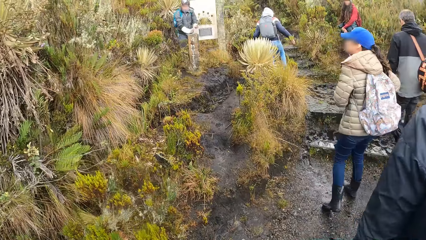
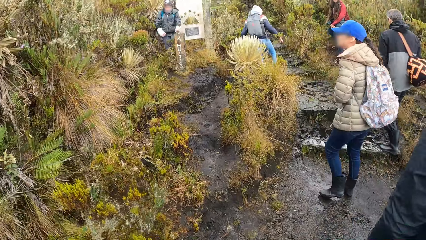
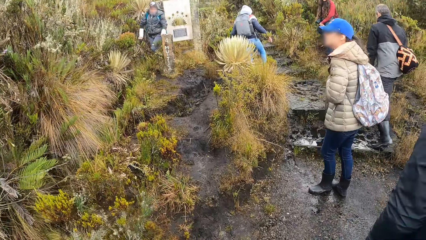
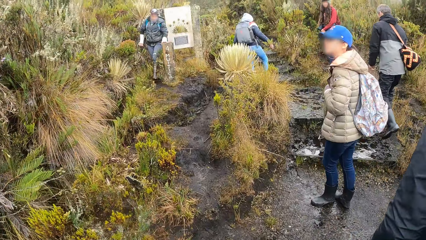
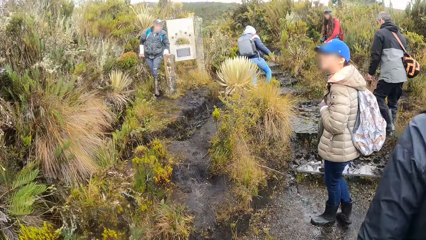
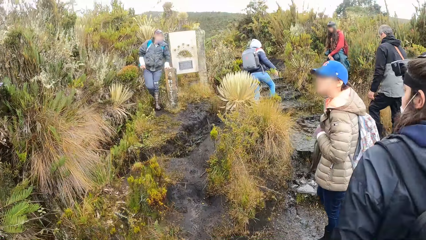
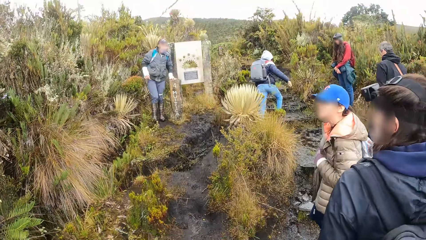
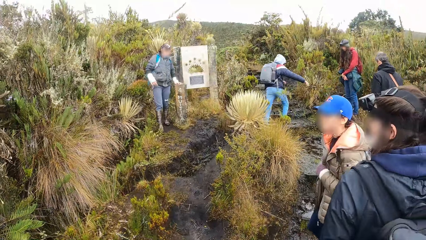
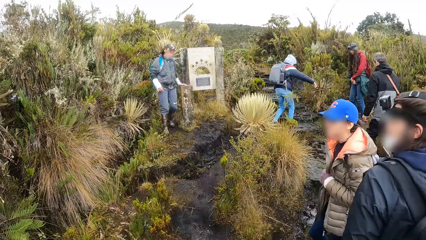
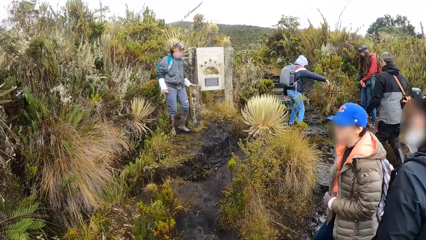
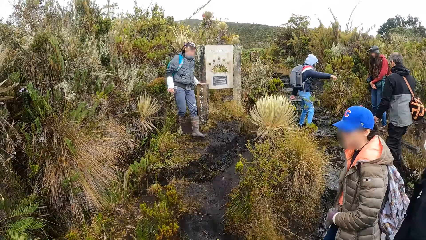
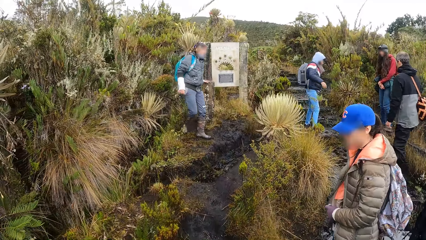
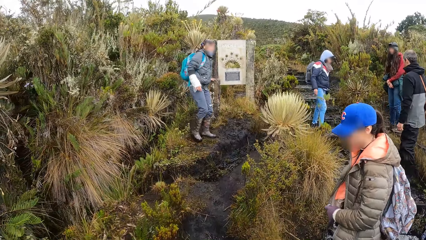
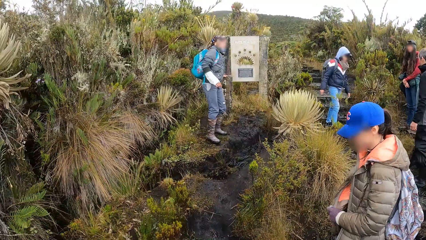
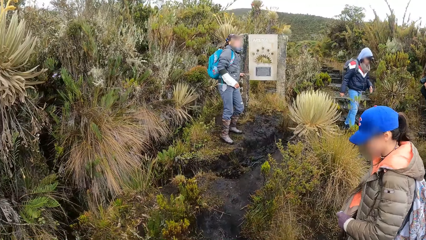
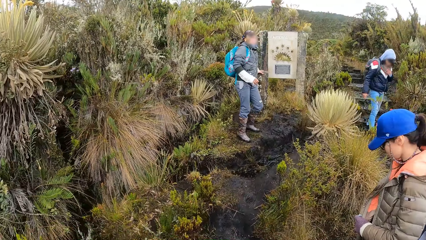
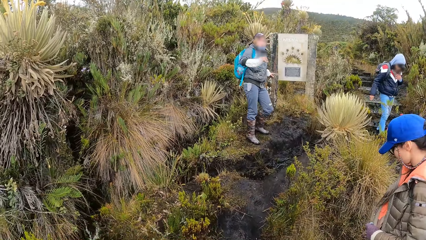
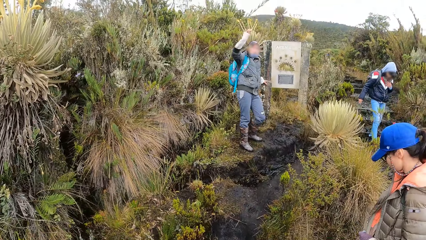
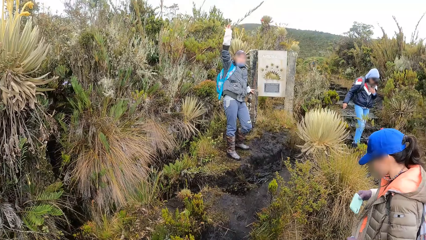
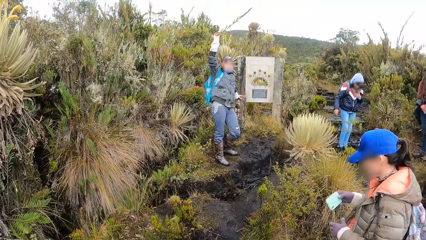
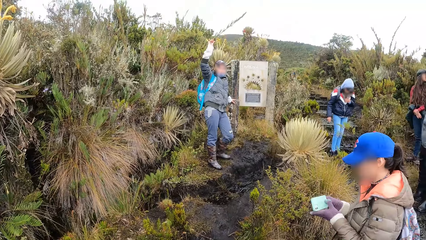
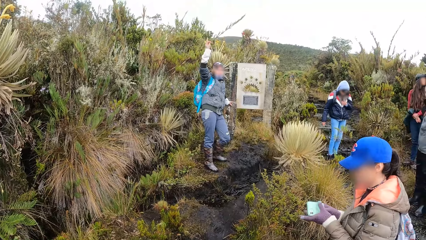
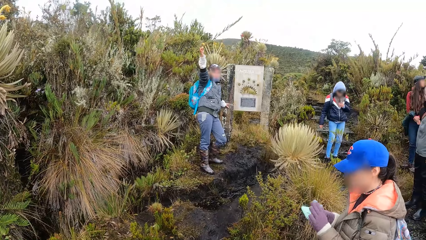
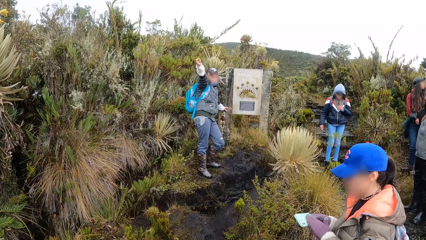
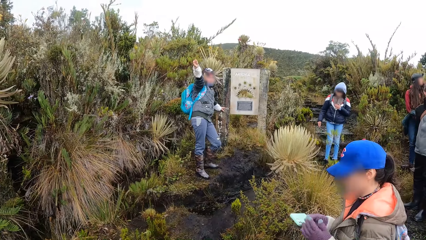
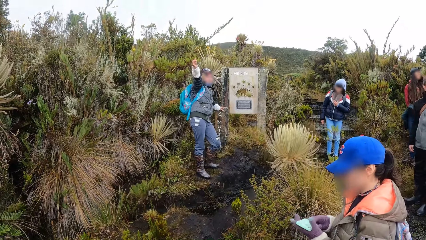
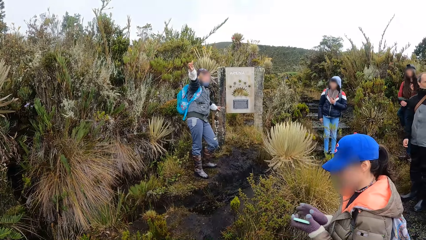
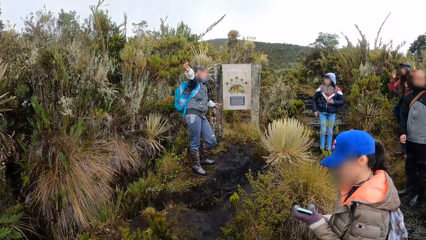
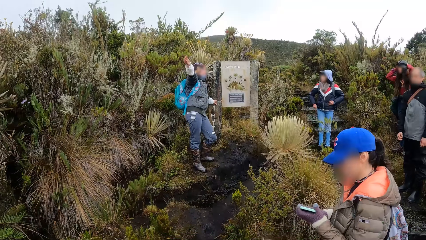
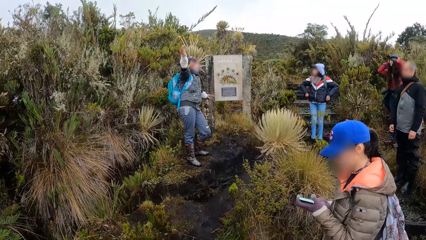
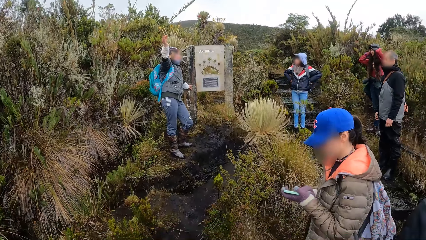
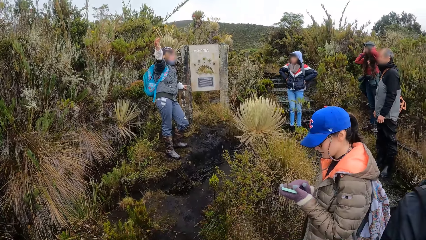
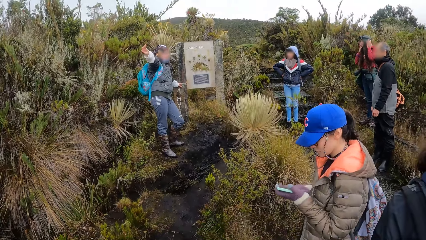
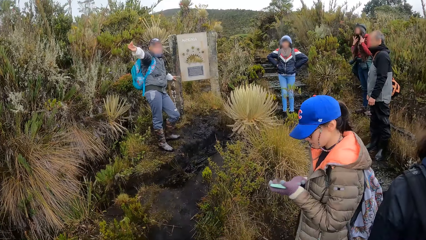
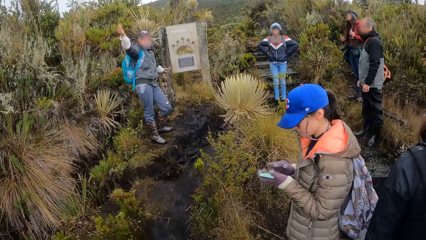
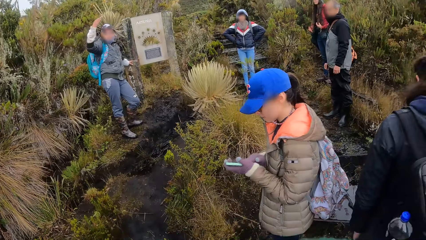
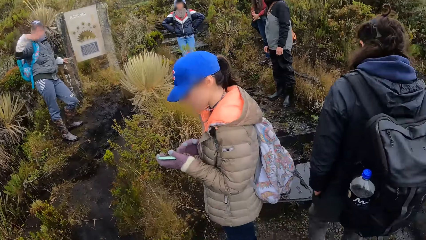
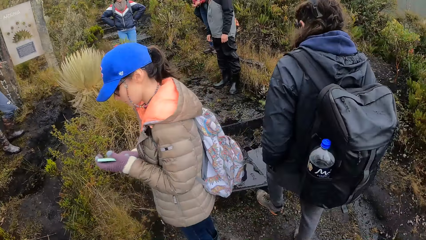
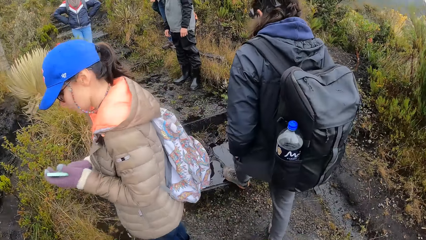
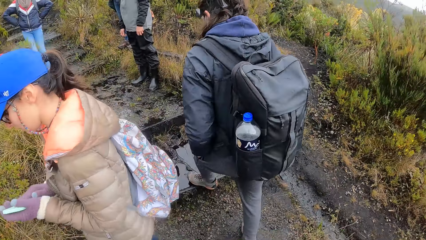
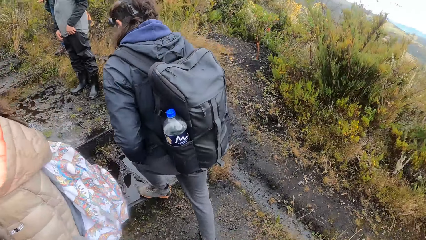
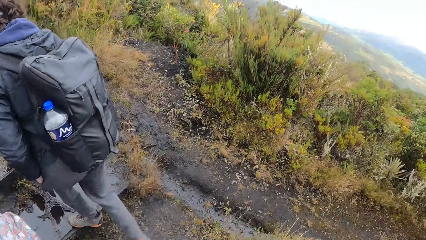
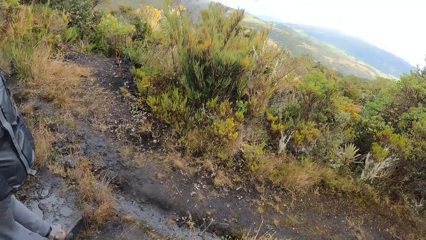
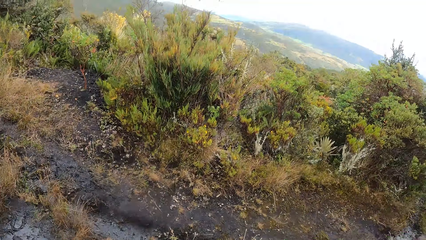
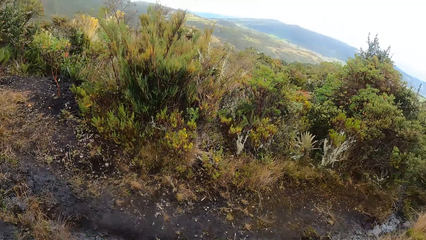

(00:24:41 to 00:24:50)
A man holds a pillar with his left hand. The camera wearer stands in the field. They look around. The man interacts with a group of people.

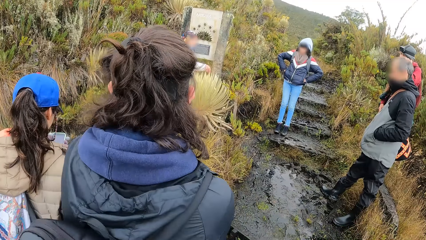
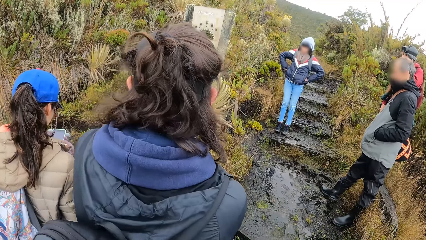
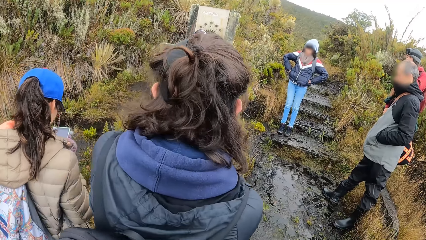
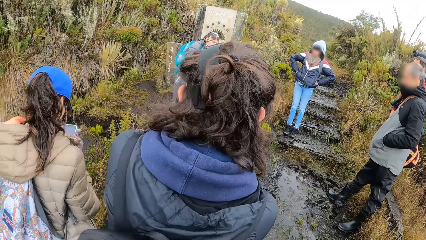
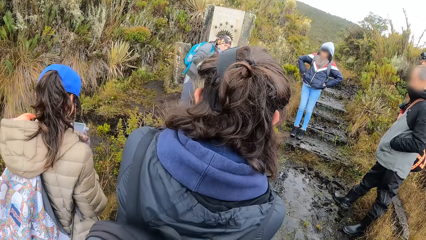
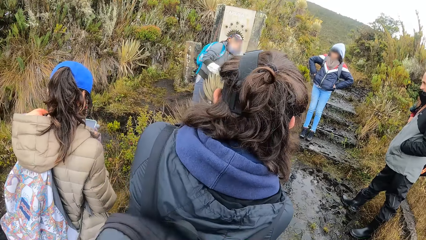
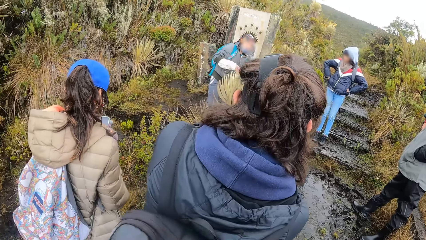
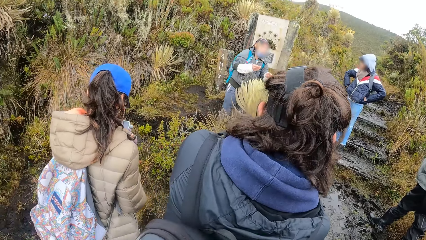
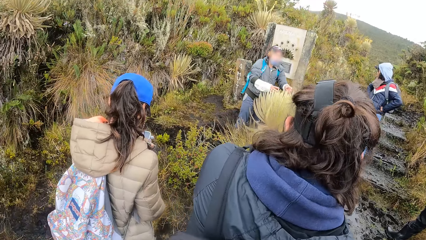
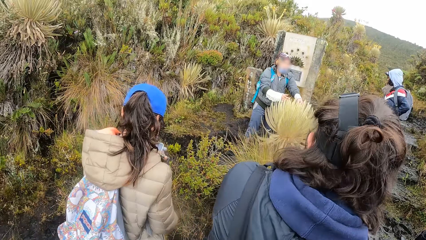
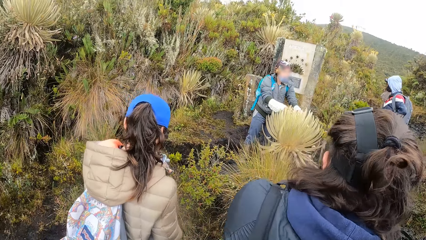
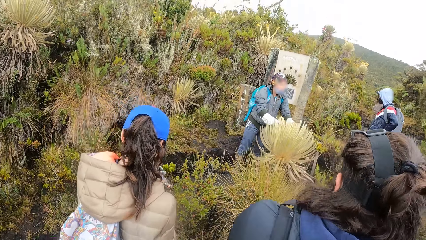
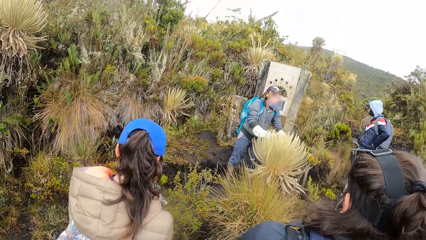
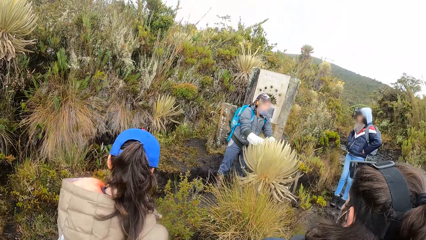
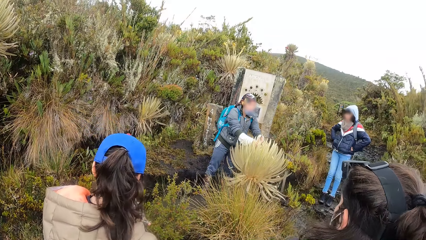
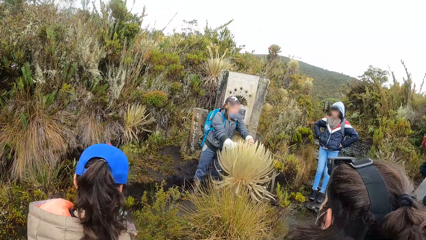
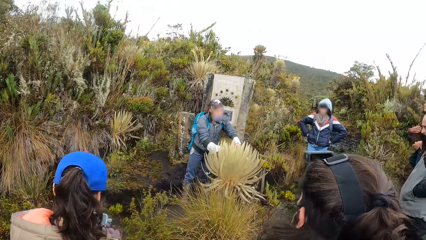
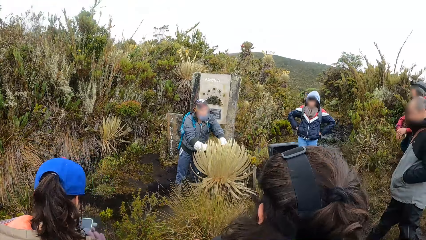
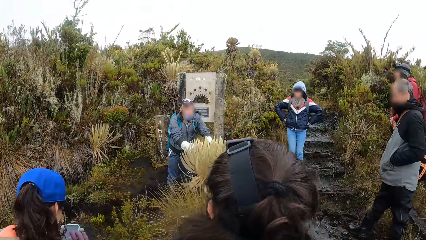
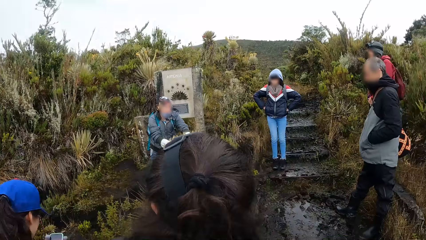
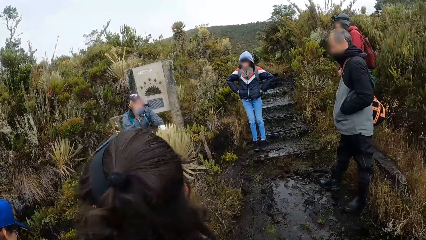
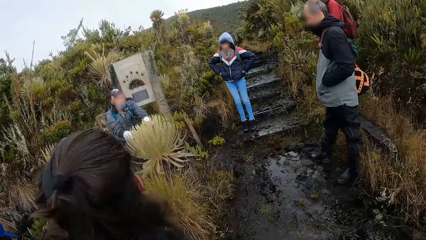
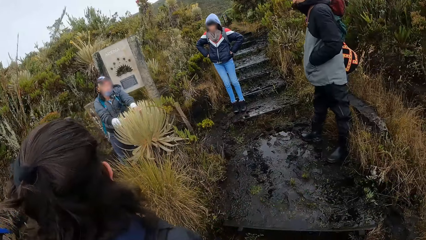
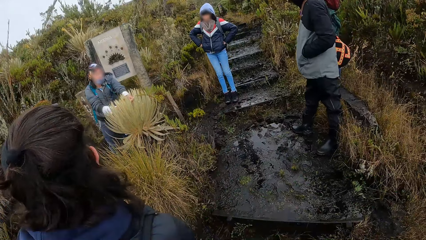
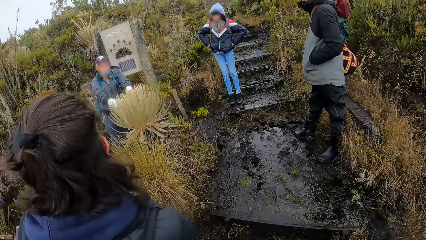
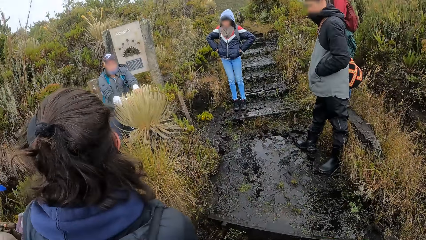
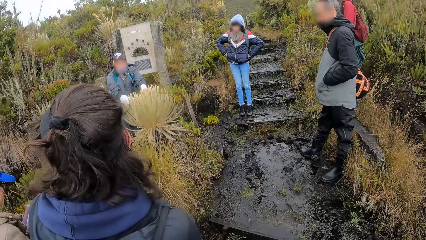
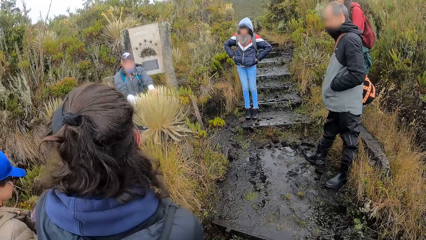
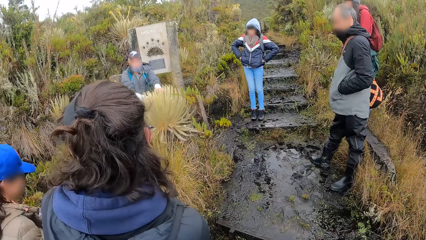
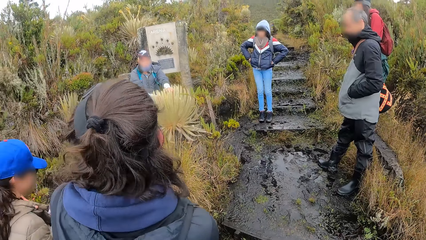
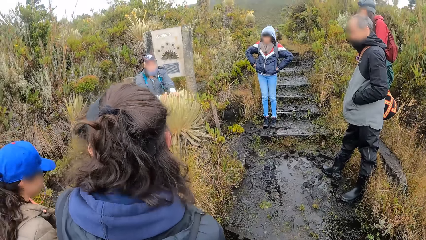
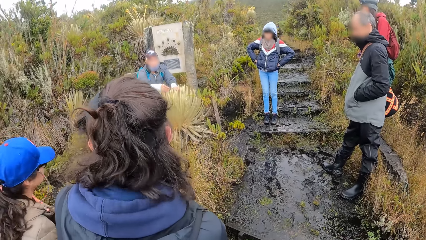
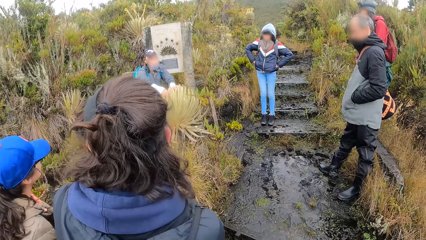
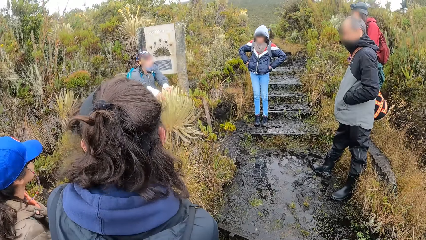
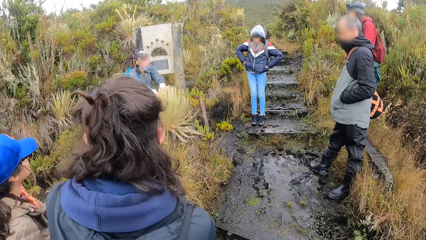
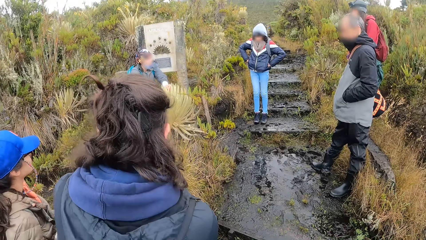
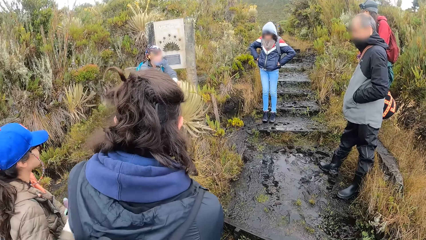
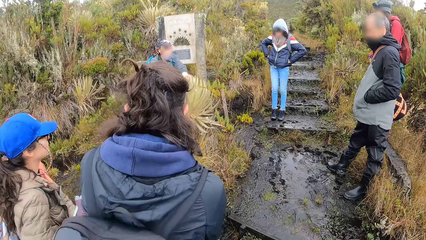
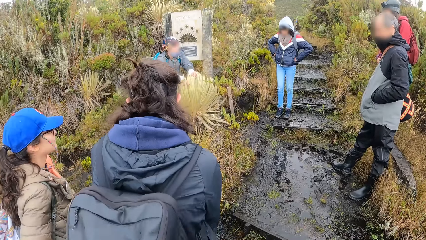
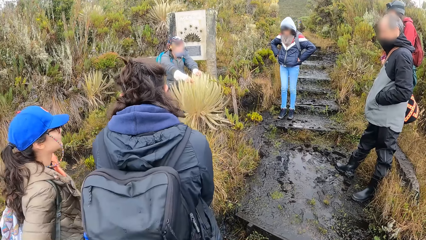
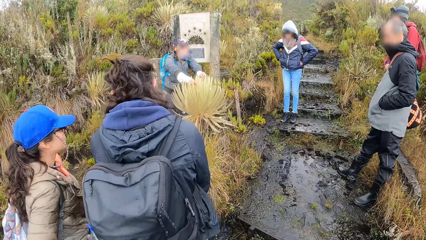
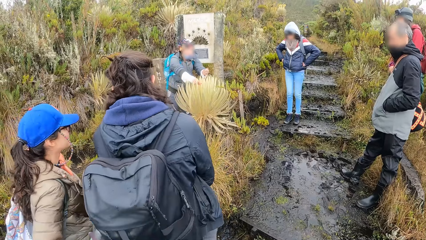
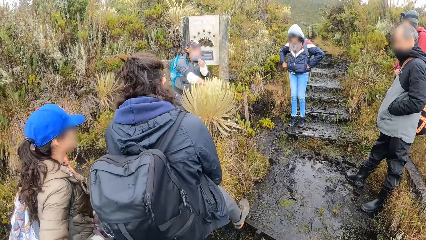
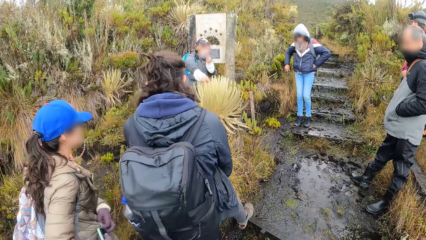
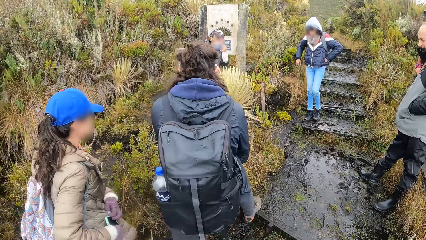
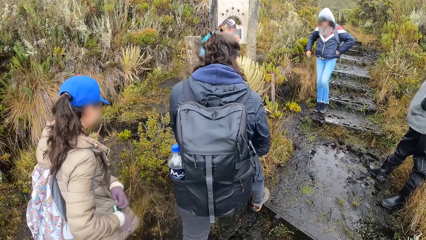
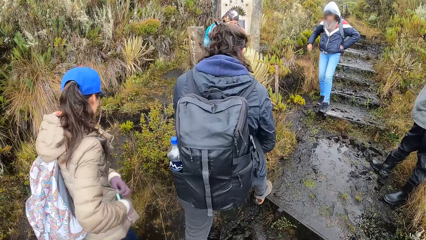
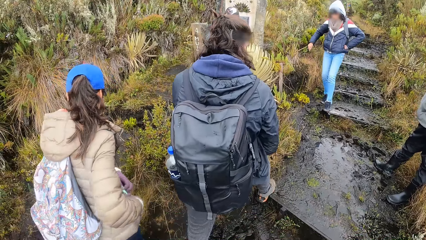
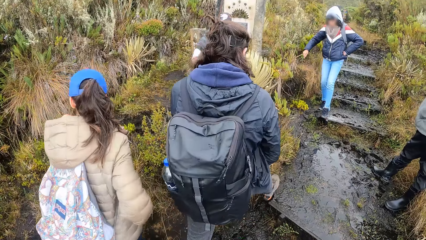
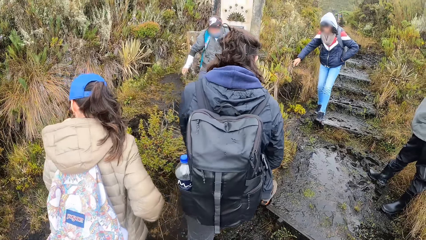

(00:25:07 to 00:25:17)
A man touches a plant with both hands.
